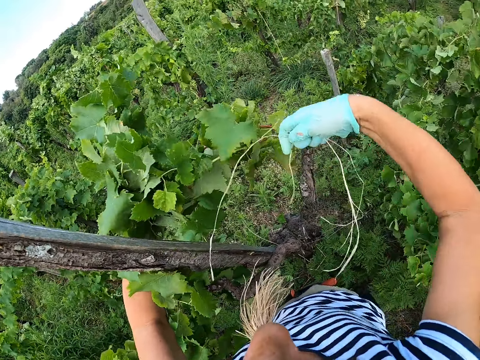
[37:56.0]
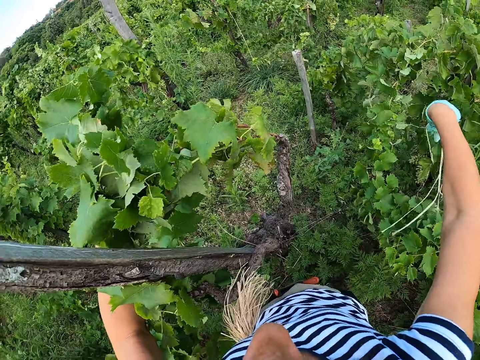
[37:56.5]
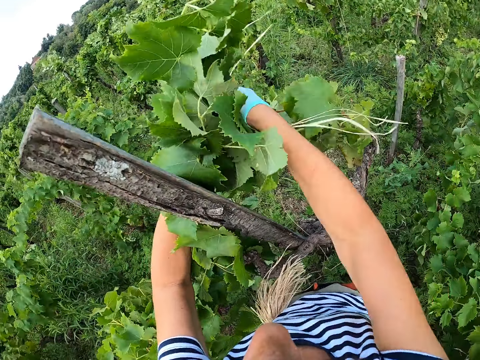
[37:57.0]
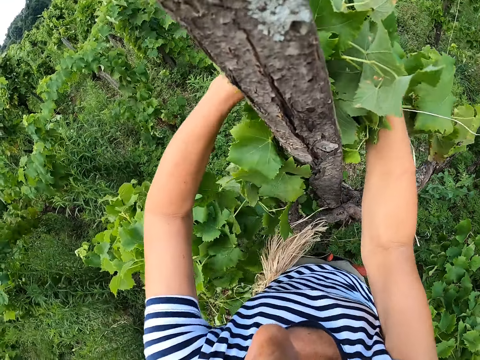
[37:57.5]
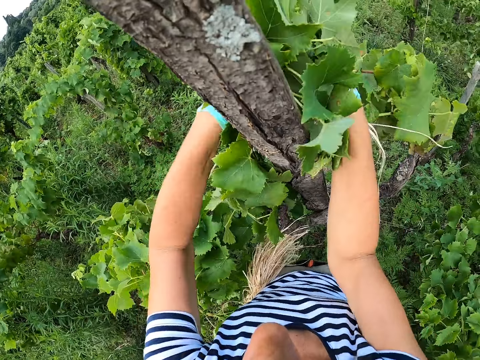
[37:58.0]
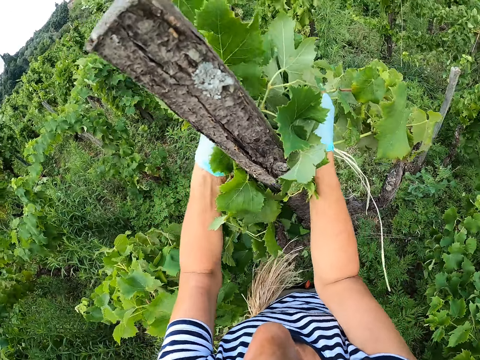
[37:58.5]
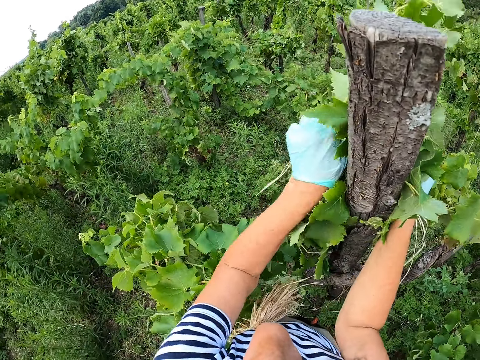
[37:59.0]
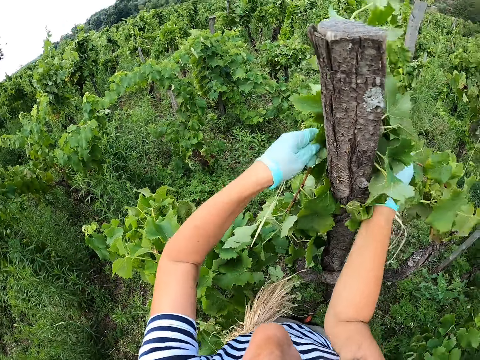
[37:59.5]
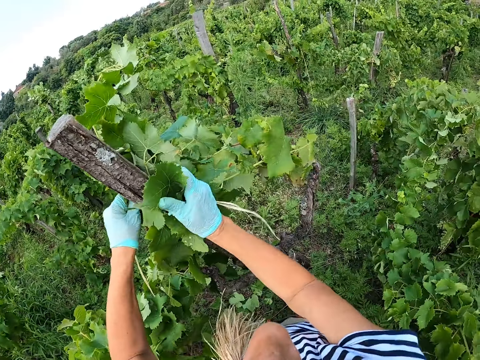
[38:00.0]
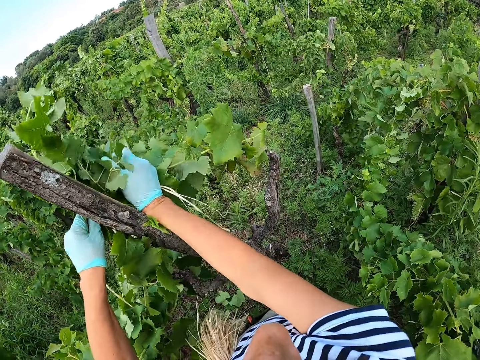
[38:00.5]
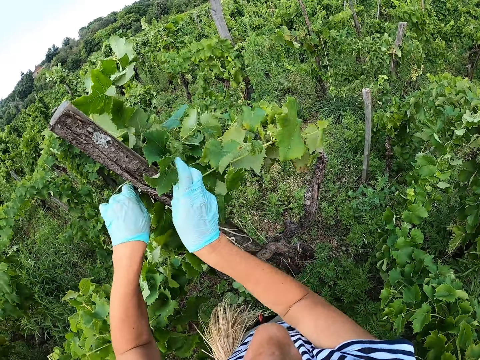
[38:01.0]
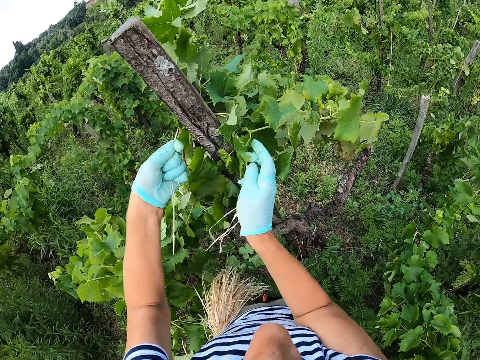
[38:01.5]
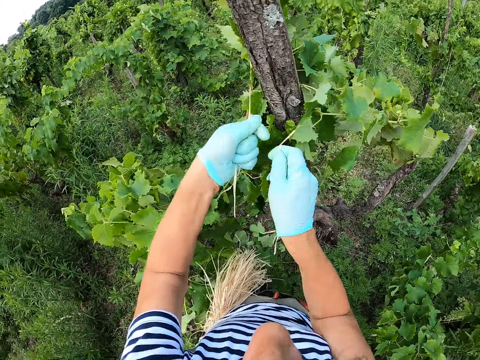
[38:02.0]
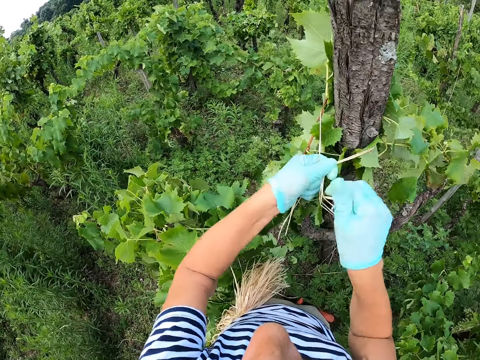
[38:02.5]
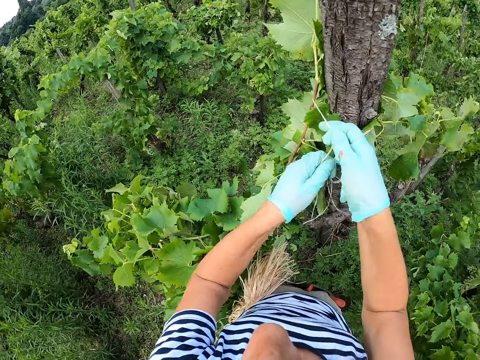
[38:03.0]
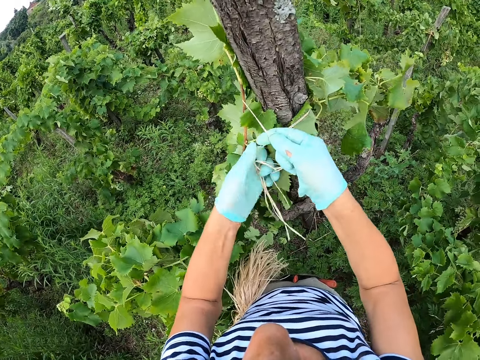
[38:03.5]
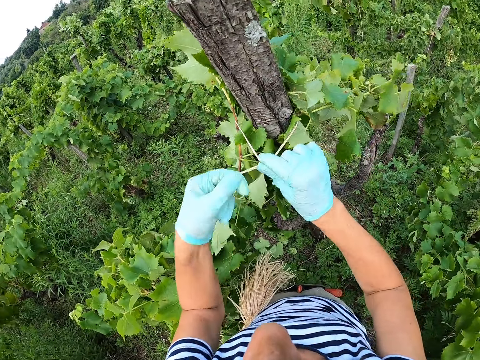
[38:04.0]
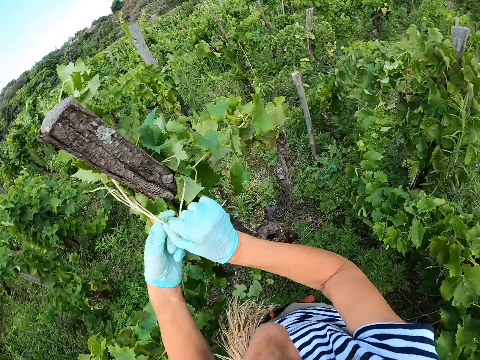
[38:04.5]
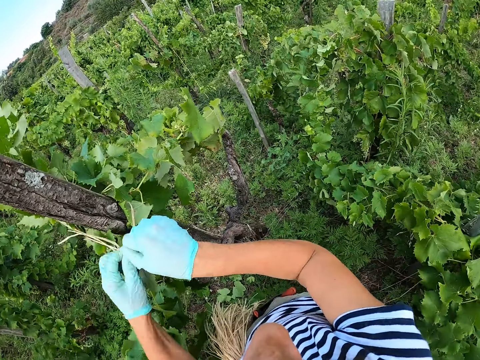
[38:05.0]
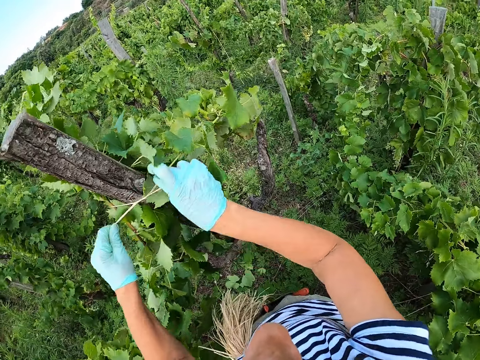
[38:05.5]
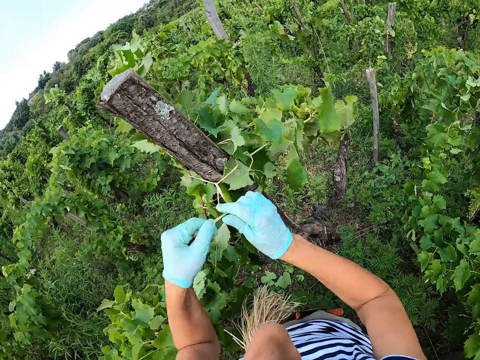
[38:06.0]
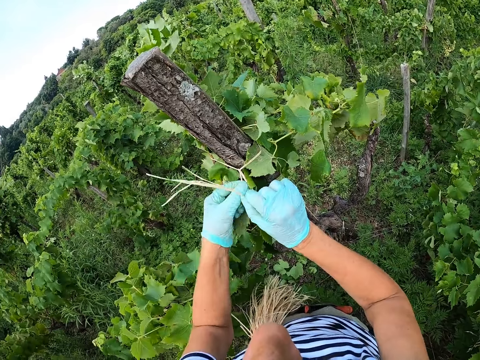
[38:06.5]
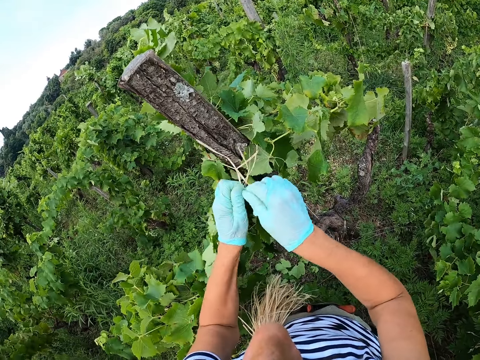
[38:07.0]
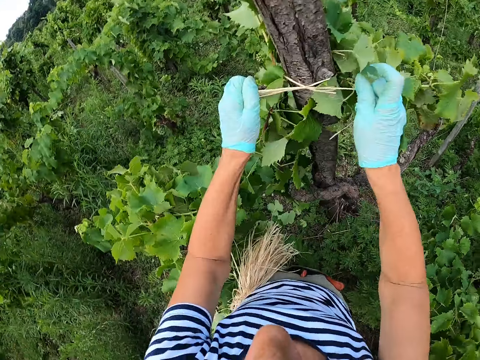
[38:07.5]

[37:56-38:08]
The camera wearer ties grape leaves with a rope.

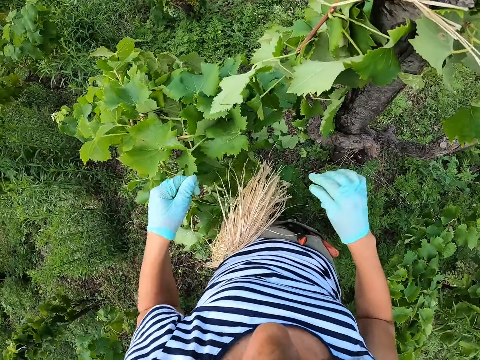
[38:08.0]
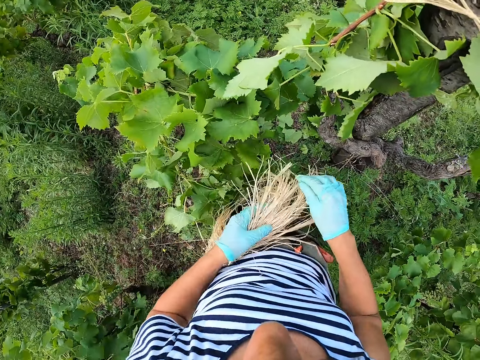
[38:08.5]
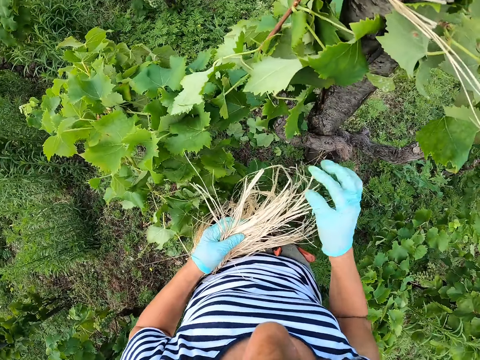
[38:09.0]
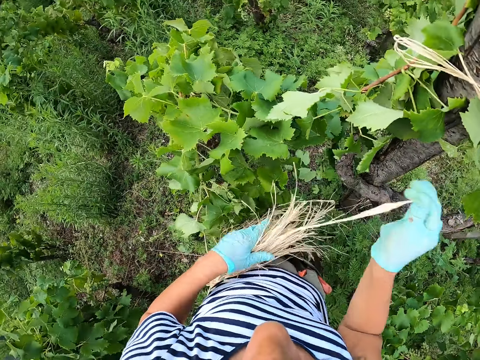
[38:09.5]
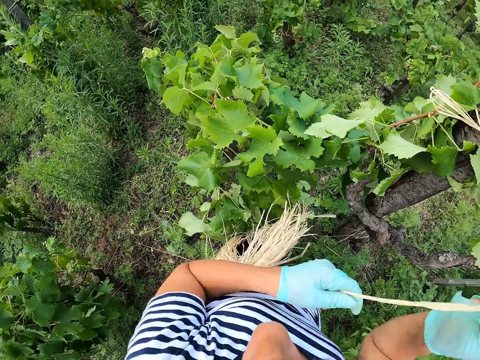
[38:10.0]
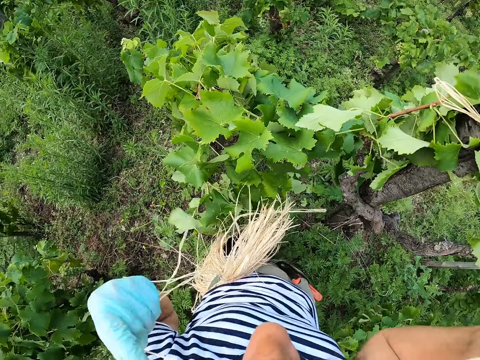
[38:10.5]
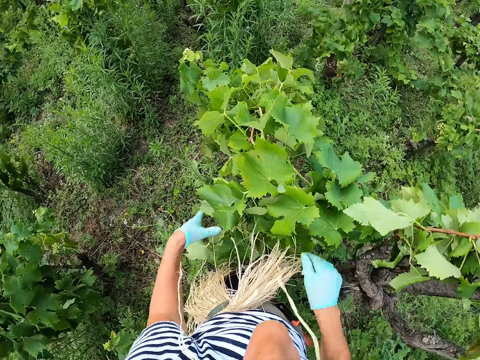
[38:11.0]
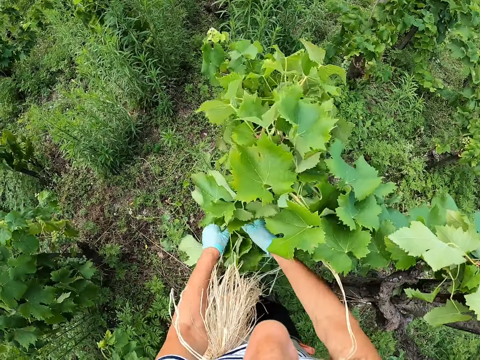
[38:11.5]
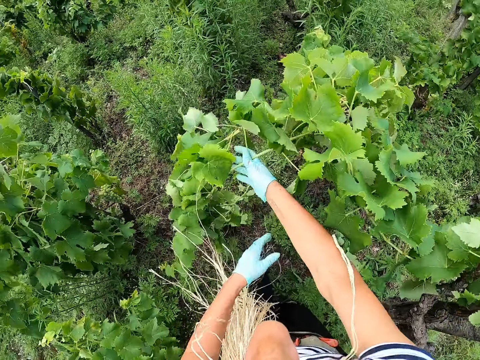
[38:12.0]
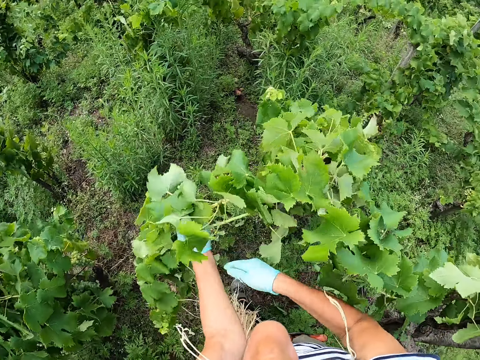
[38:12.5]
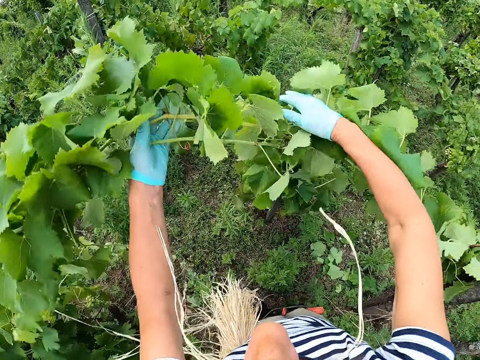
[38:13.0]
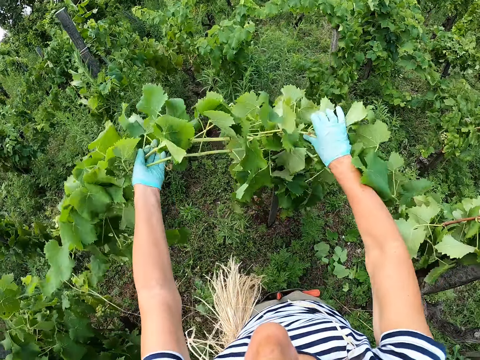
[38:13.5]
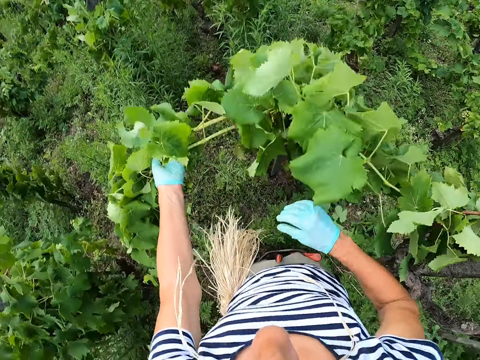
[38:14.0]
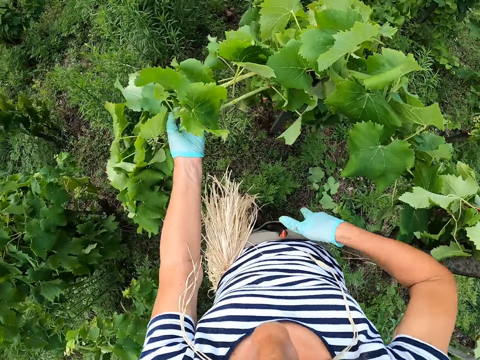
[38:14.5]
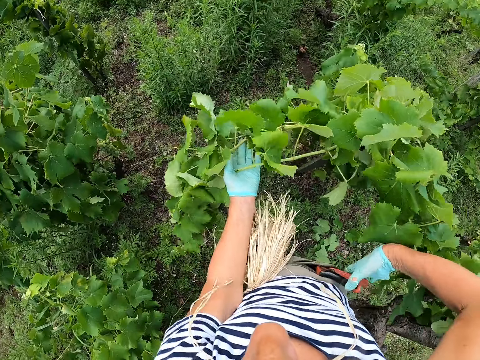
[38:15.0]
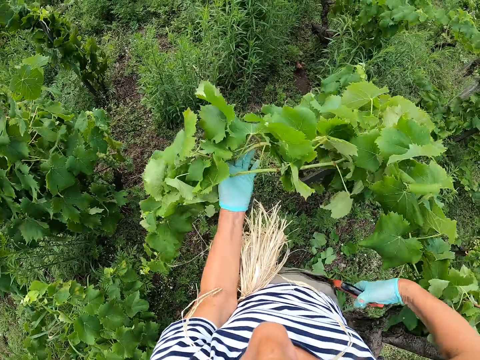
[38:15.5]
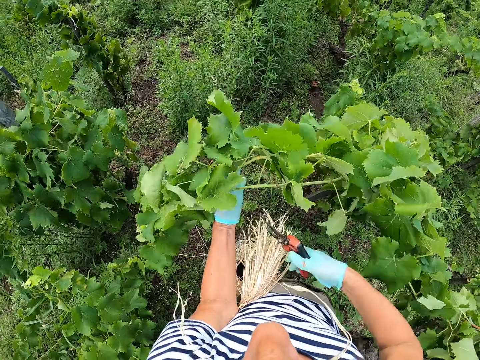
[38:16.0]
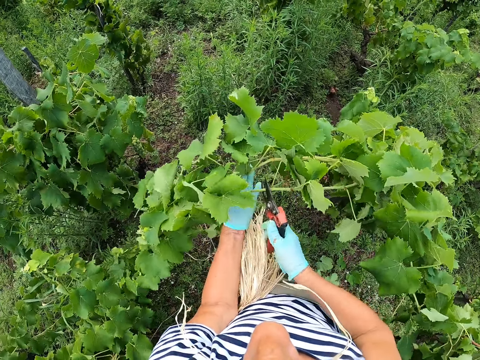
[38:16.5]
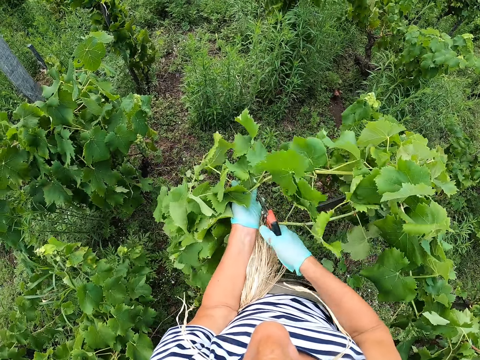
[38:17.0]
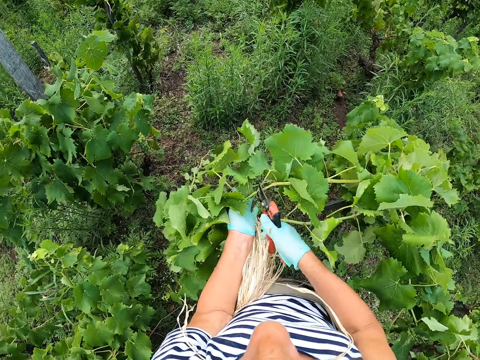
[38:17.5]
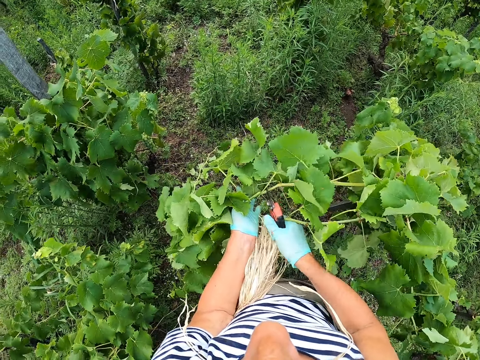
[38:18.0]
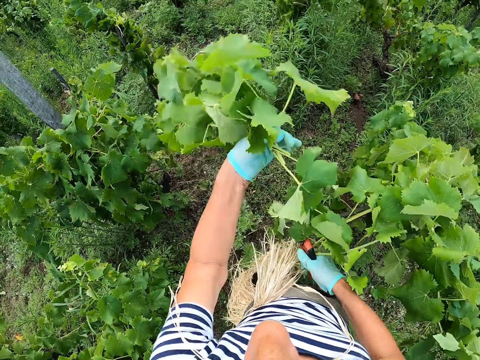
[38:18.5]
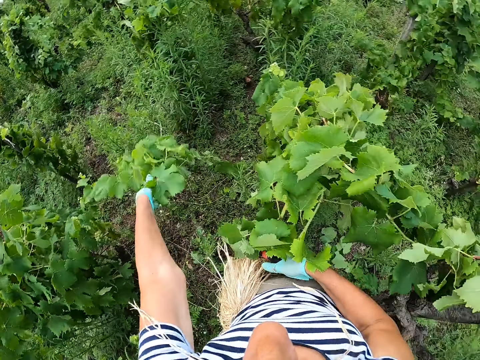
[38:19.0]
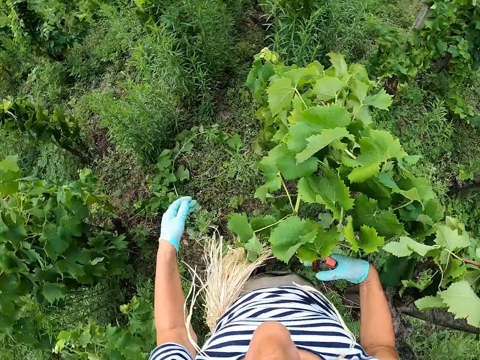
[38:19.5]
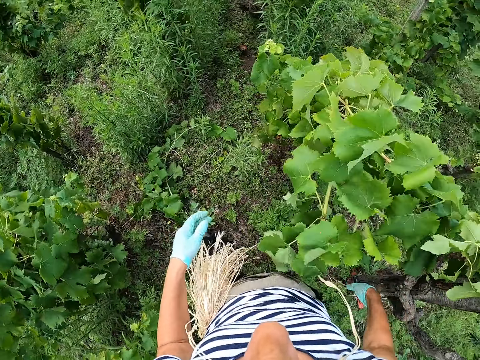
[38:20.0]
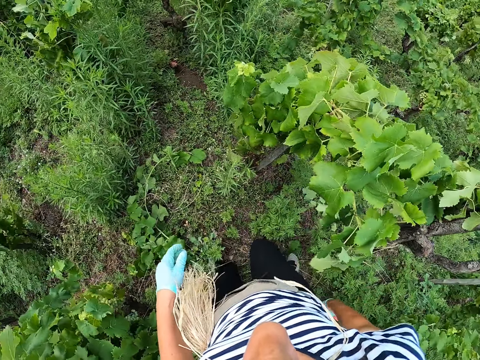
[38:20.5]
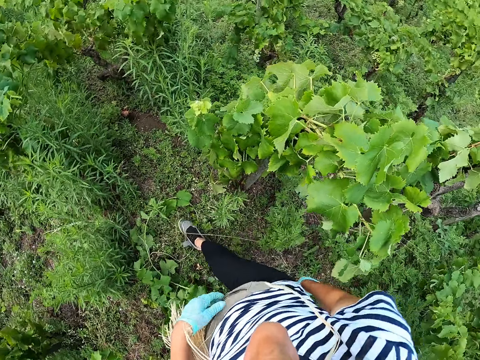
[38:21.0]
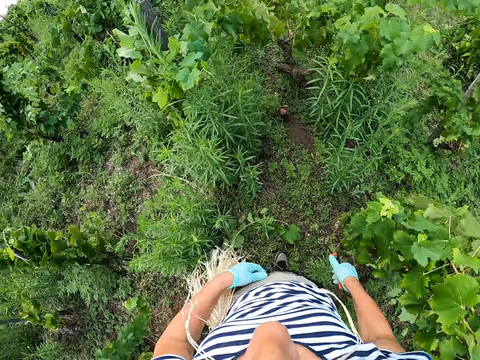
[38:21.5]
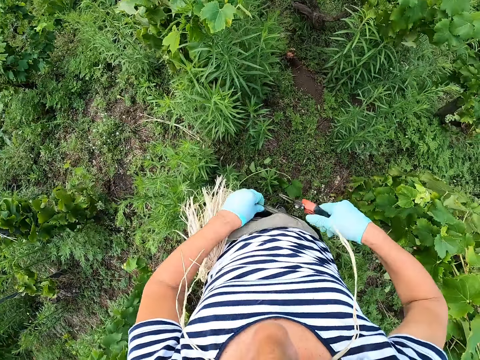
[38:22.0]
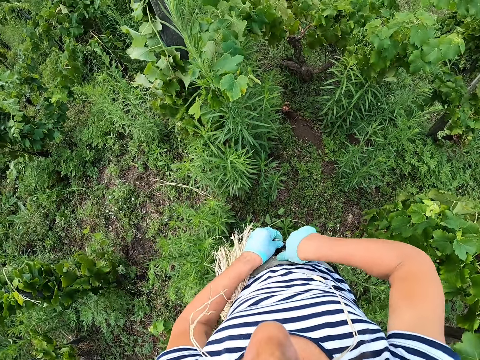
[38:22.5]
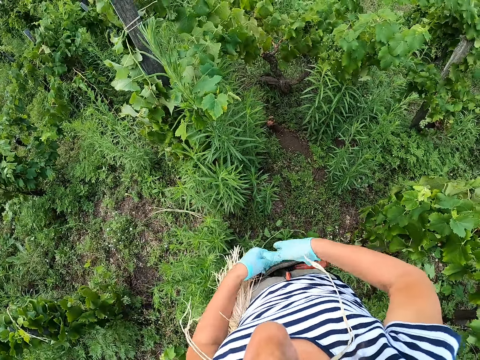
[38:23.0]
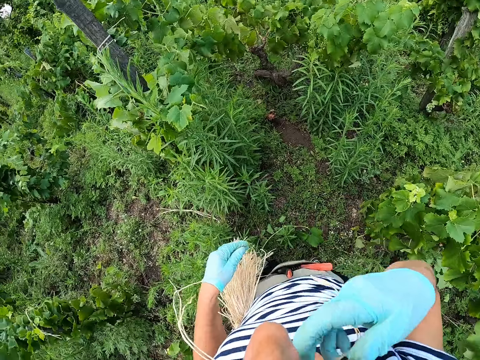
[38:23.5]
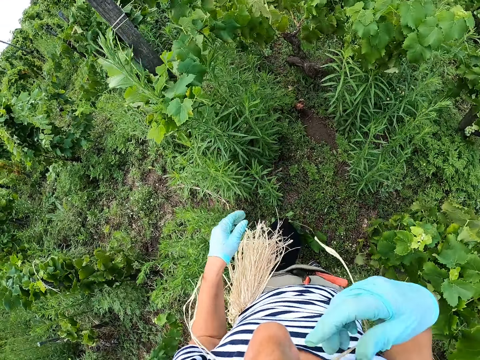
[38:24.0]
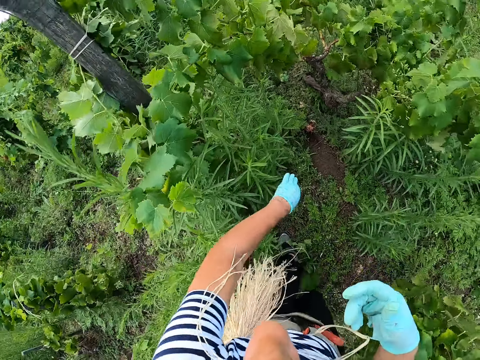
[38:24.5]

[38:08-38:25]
The camera wearer pulls a rope. They take the rope. They hold the rope with the mouth. They collect leaves. They fold the grape leaves. They take scissors from the pocket. They cut a branch. They throw the branch on the ground. They walk around the garden. They put the scissors in the pocket.
